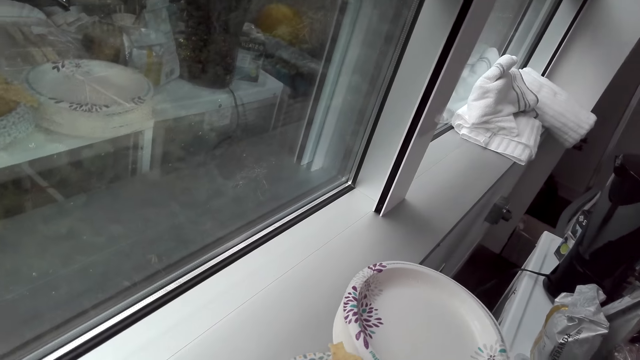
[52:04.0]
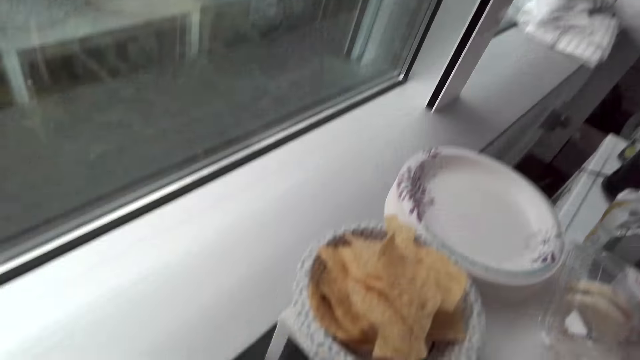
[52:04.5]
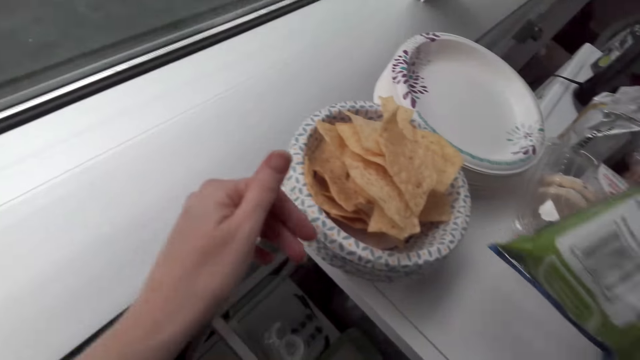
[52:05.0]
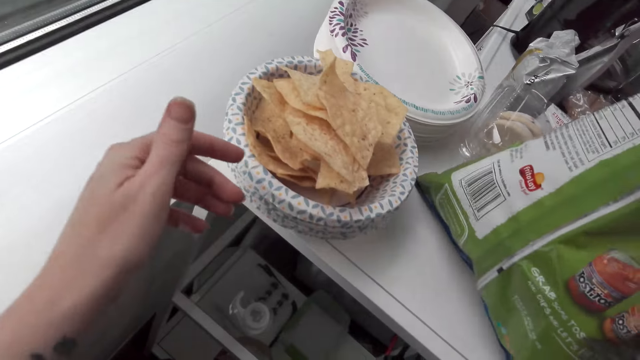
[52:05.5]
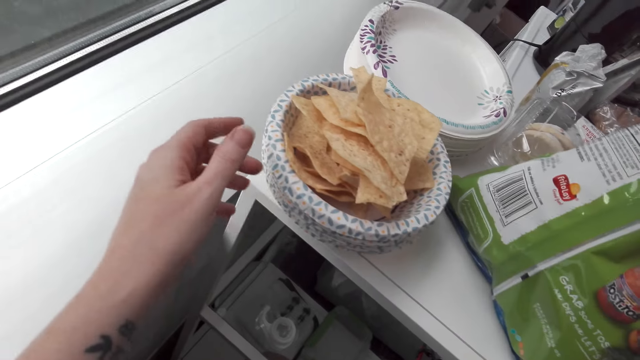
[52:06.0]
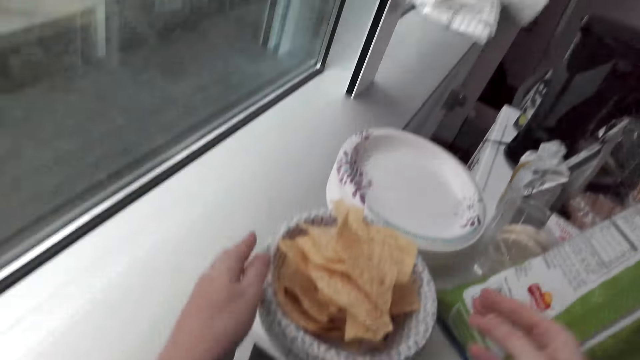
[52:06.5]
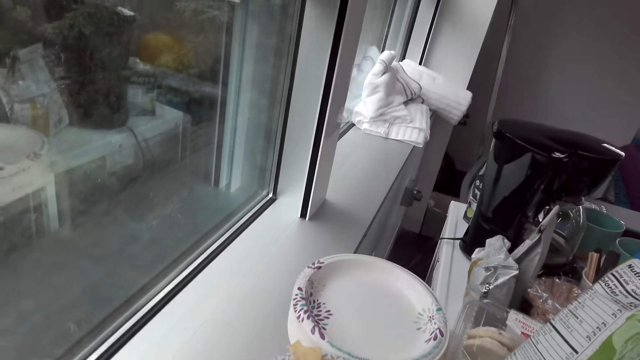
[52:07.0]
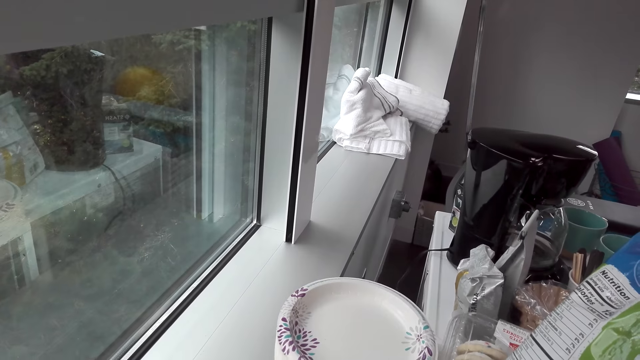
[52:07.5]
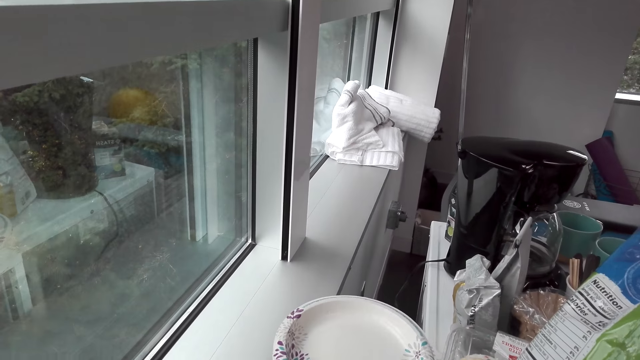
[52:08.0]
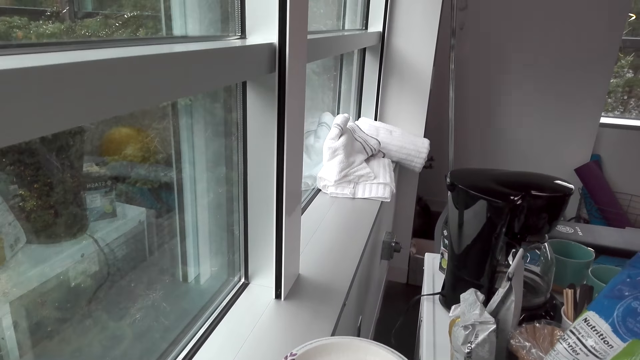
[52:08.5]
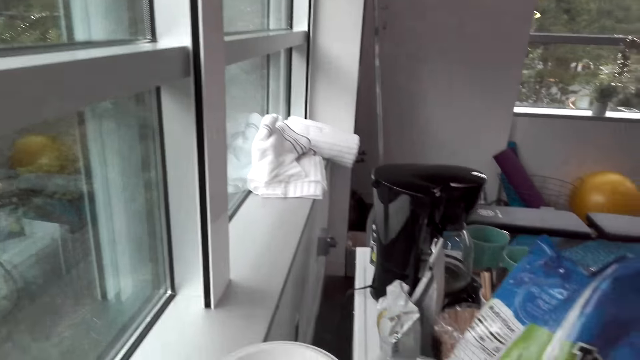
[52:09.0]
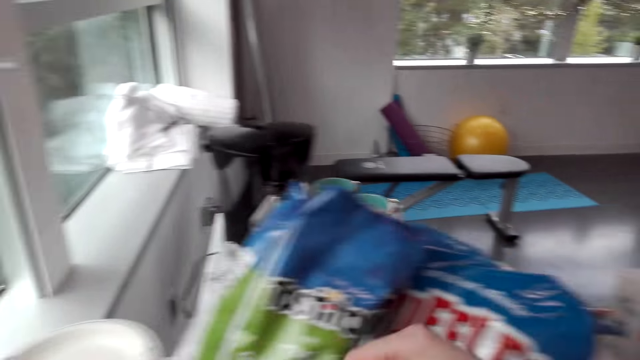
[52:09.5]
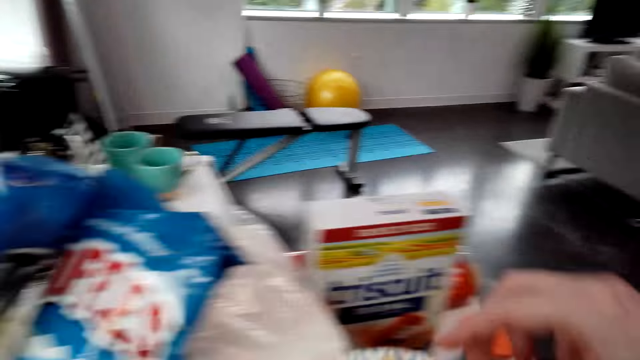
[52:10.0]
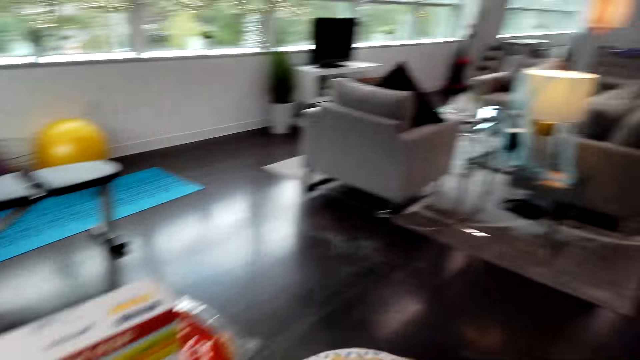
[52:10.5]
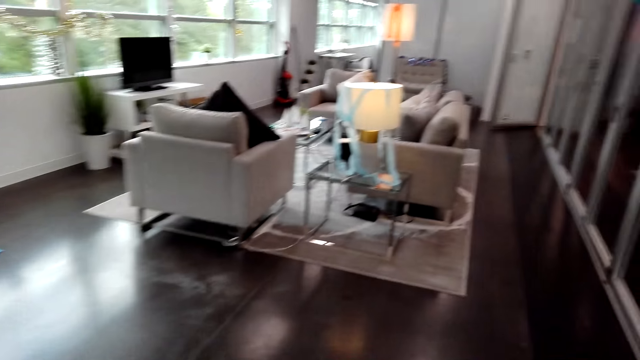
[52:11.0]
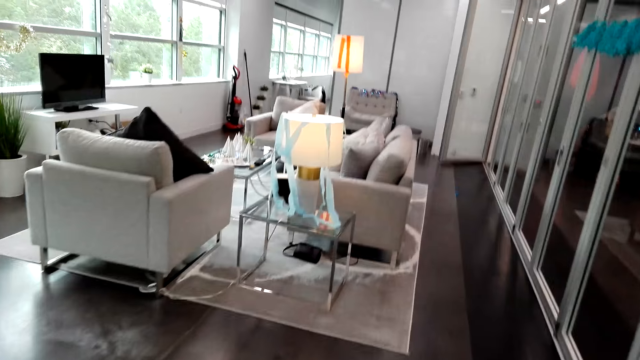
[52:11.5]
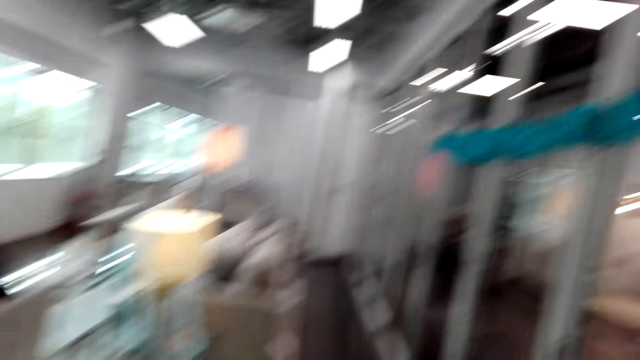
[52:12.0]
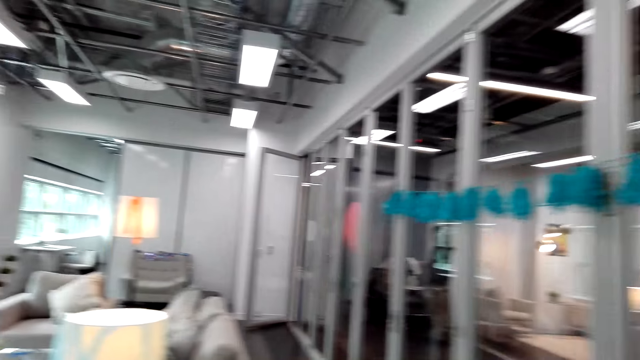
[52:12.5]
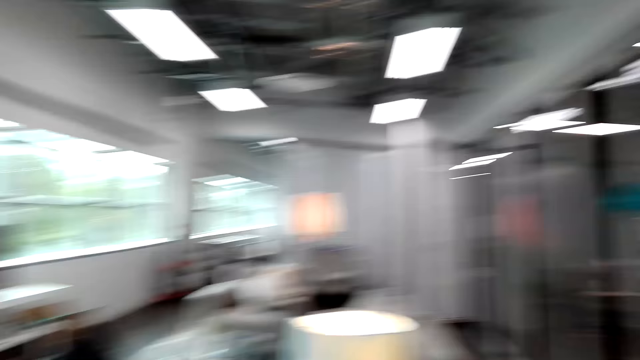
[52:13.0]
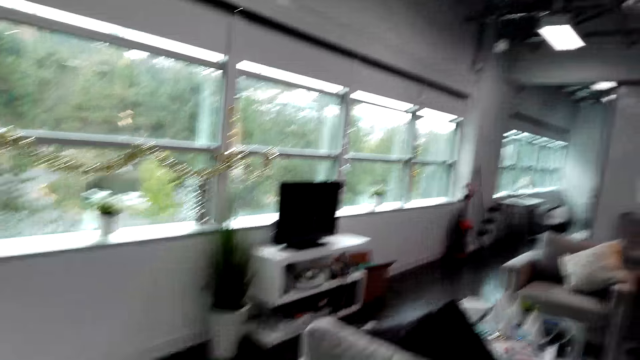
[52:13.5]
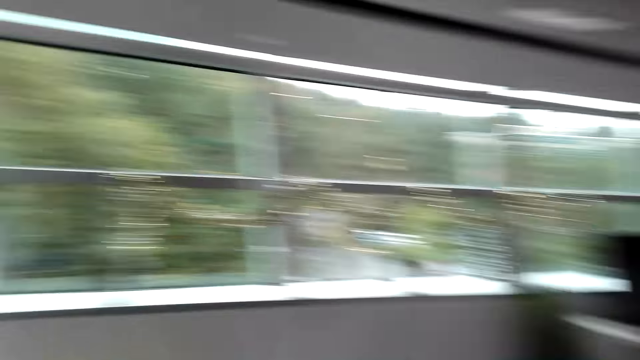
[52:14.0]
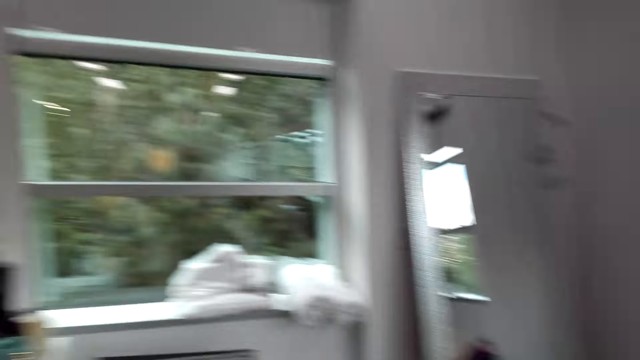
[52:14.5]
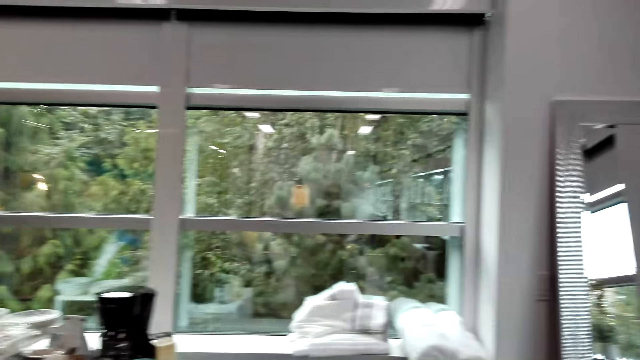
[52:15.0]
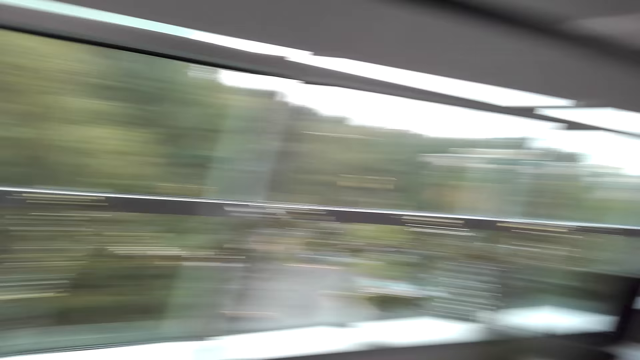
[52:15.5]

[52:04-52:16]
The camera wearer puts the bag of crisps down. They pick up the plate with crisps. They walk with the plate of crisps towards the living room.

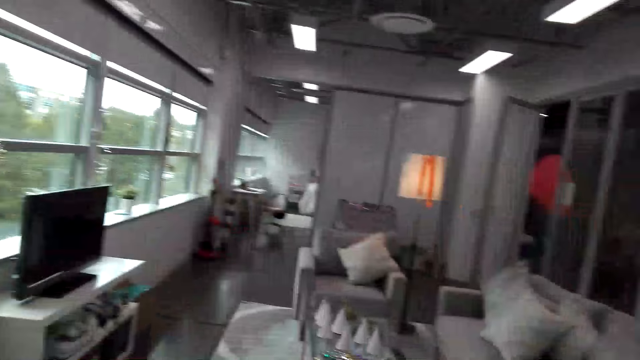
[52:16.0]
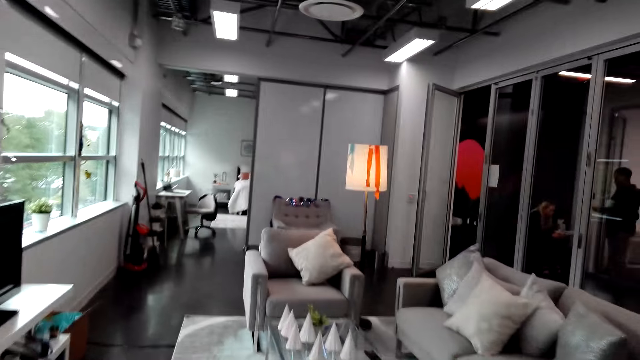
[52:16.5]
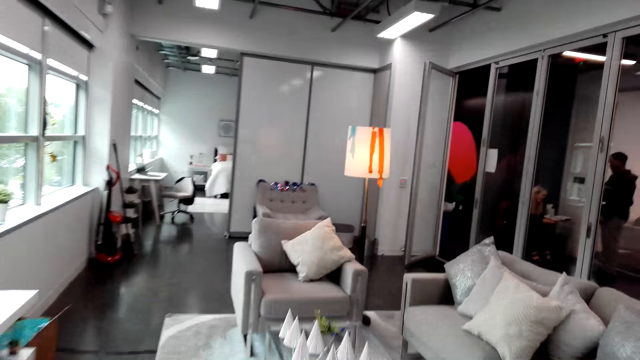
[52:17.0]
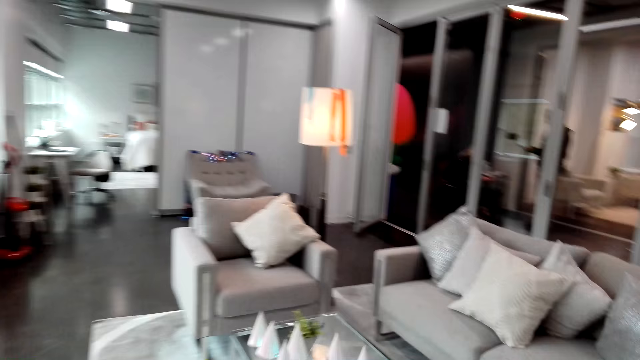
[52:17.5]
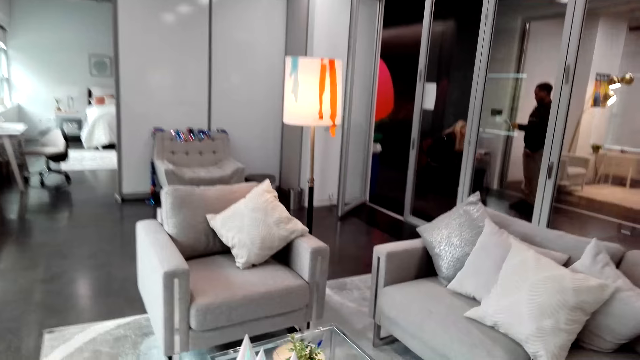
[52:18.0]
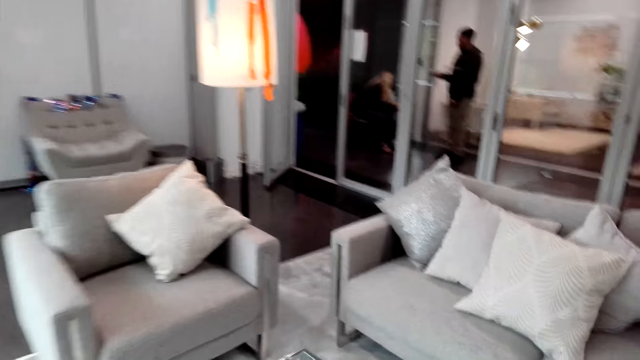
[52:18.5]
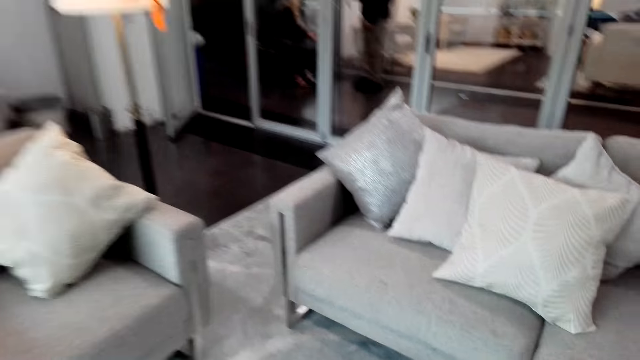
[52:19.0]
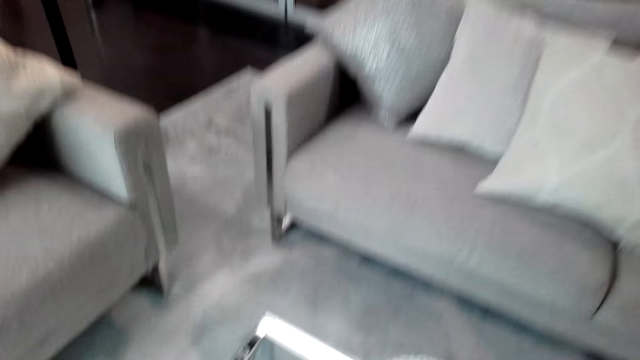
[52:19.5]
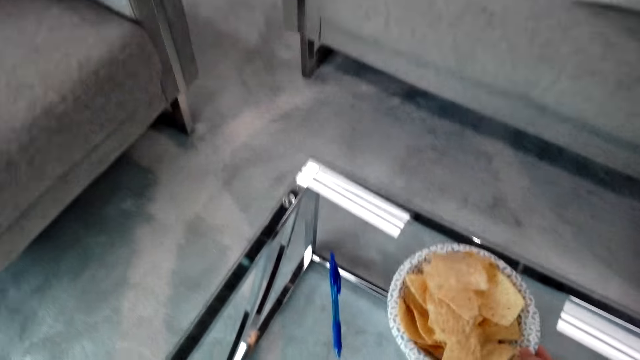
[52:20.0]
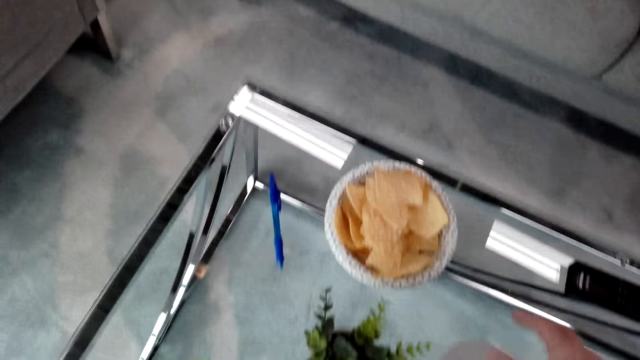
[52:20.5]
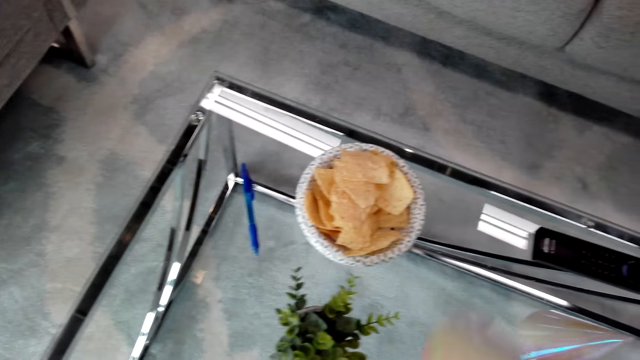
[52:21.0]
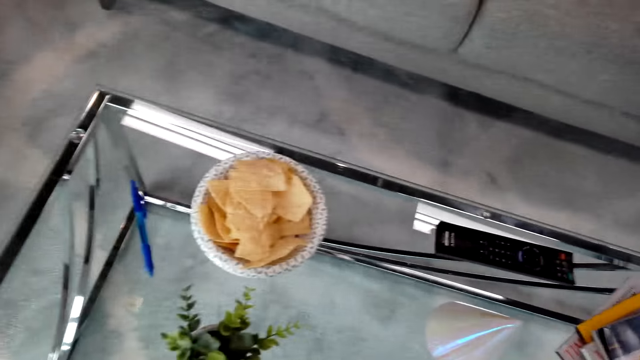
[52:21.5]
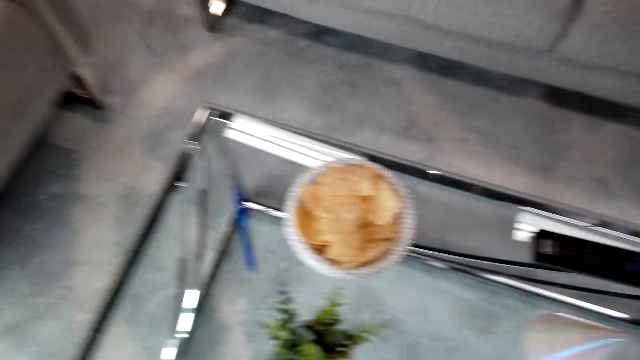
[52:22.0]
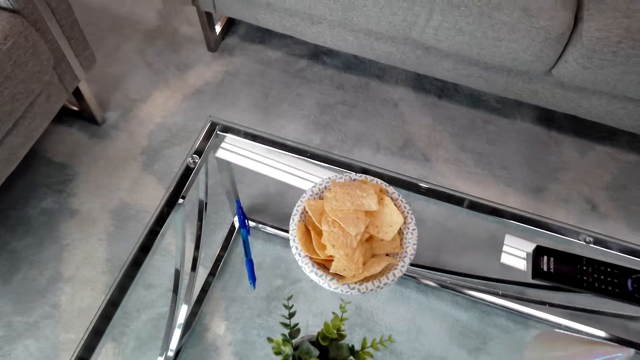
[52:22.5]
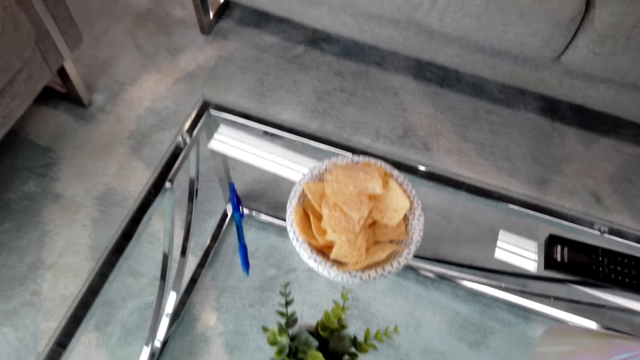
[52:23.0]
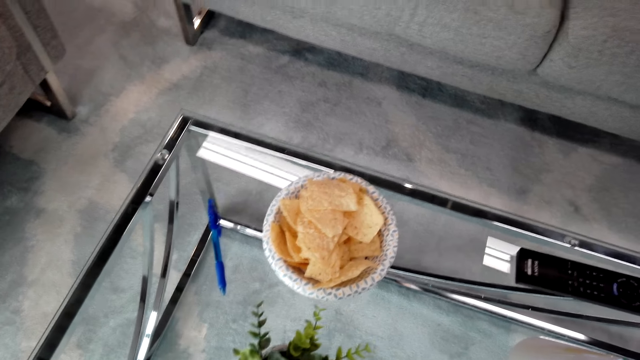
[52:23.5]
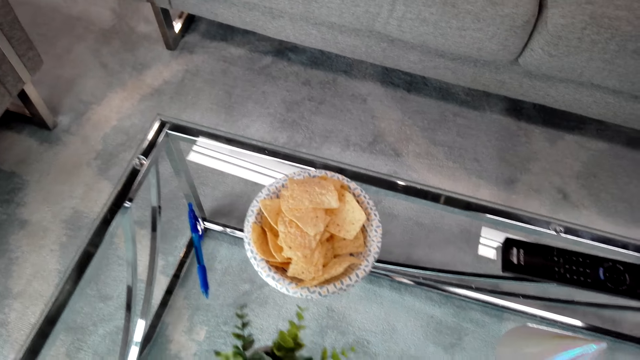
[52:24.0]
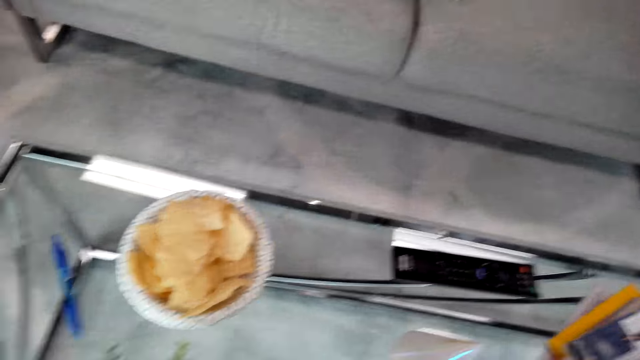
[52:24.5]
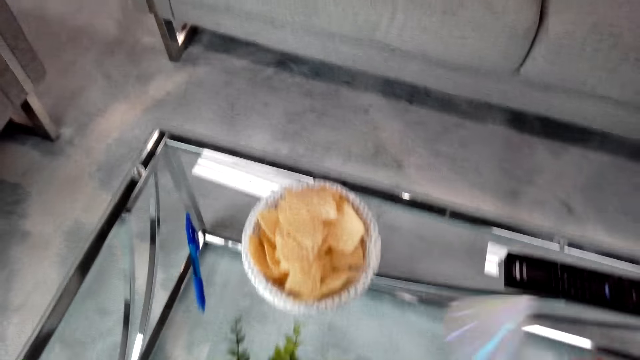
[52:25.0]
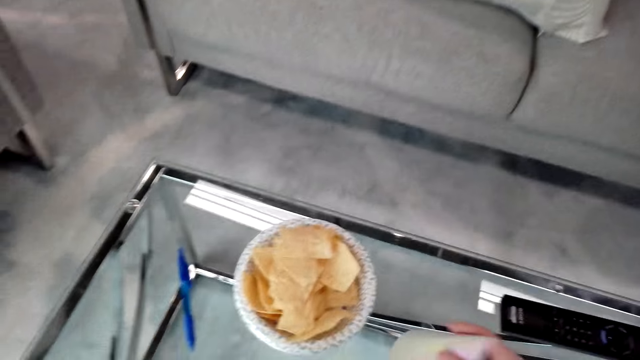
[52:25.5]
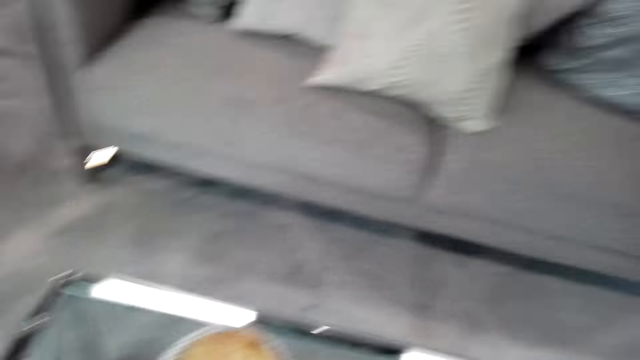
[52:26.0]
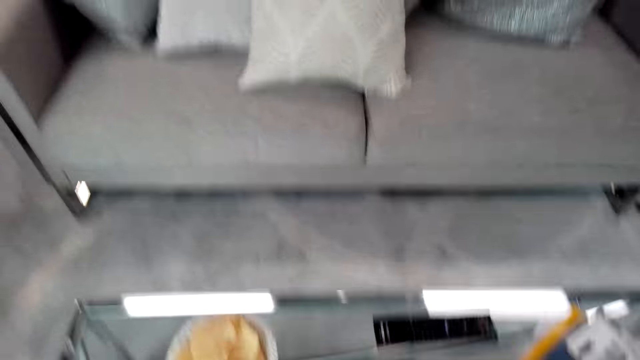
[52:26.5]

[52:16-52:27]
The camera wearer puts the plate of crisps on the table. They arrange the table.
